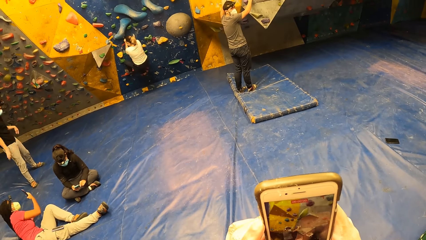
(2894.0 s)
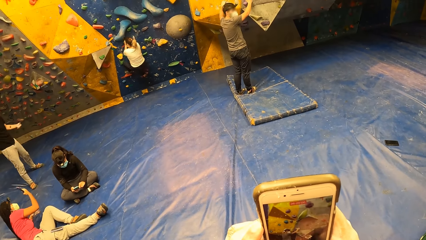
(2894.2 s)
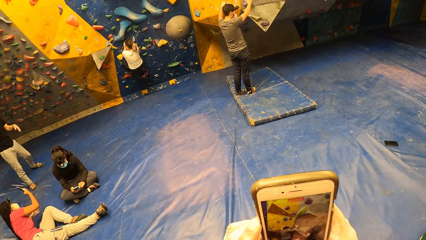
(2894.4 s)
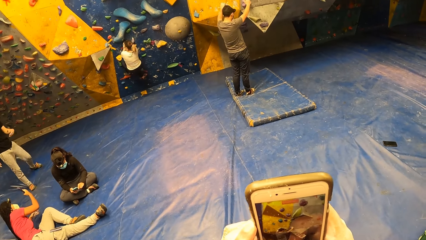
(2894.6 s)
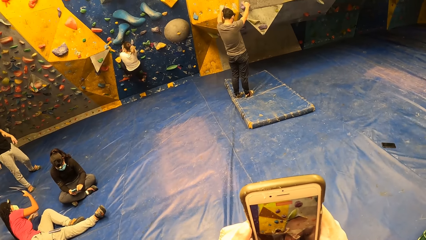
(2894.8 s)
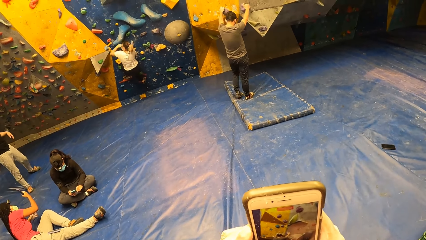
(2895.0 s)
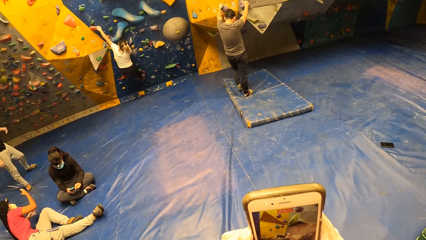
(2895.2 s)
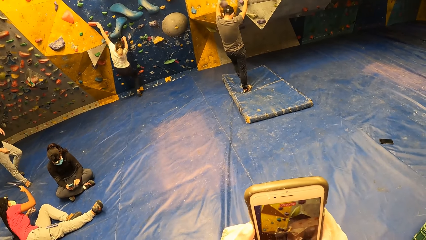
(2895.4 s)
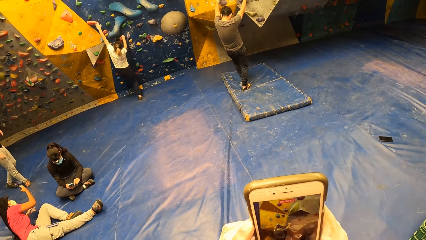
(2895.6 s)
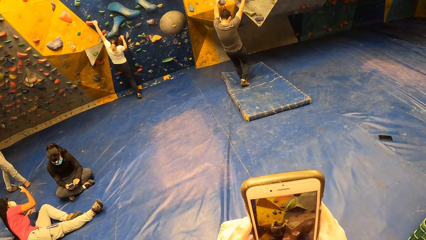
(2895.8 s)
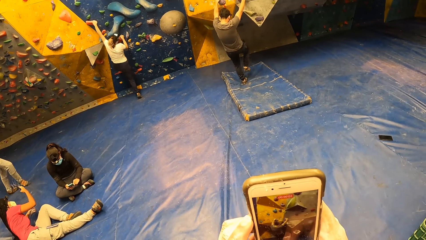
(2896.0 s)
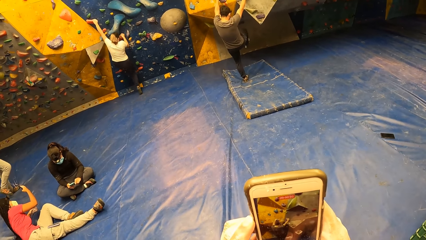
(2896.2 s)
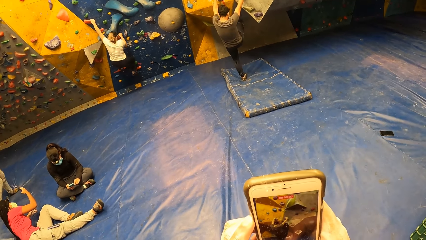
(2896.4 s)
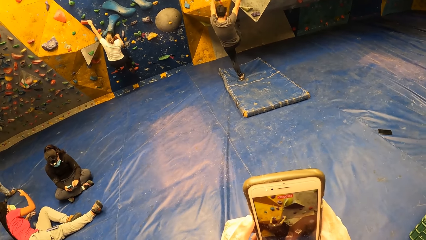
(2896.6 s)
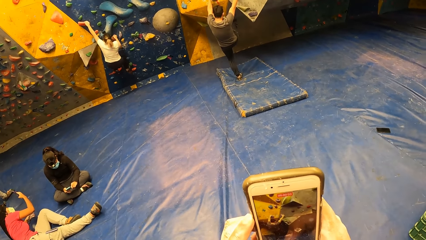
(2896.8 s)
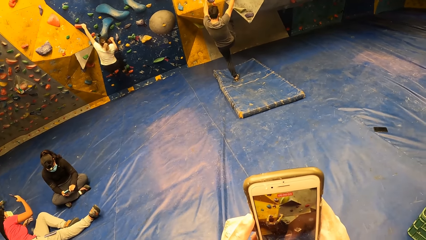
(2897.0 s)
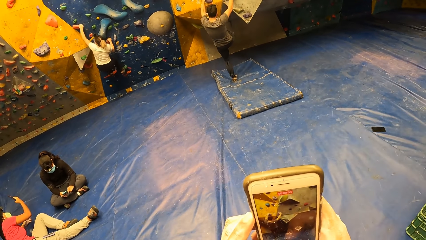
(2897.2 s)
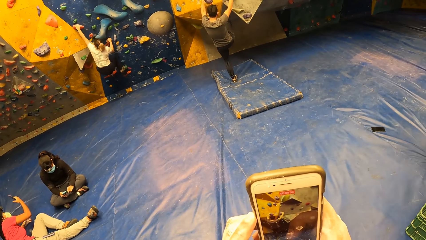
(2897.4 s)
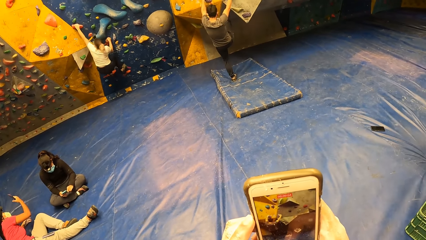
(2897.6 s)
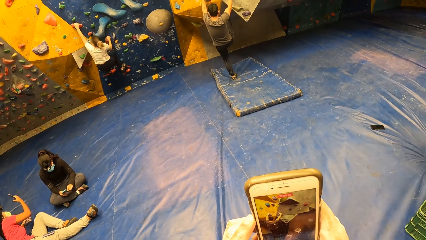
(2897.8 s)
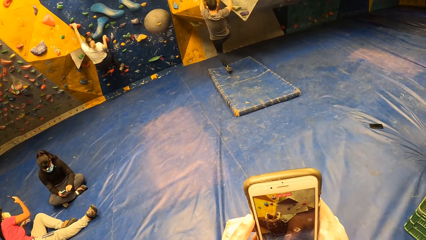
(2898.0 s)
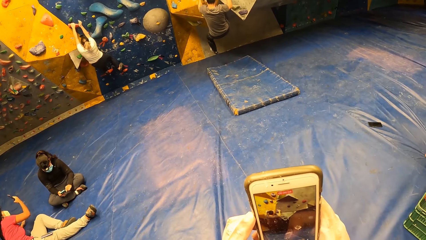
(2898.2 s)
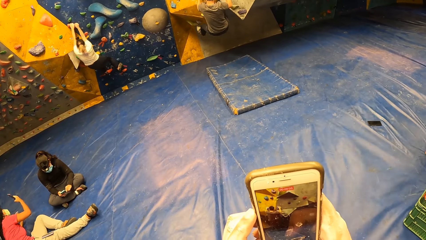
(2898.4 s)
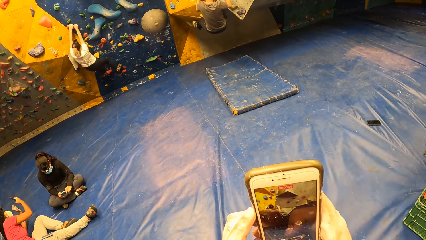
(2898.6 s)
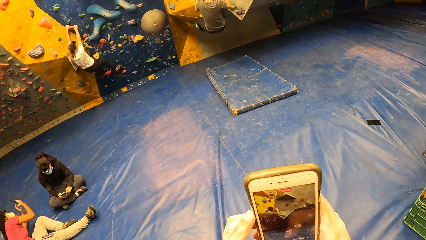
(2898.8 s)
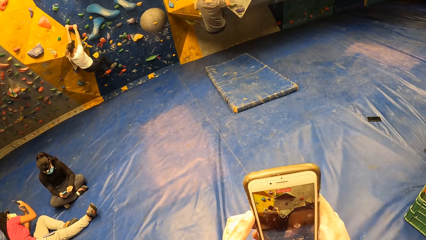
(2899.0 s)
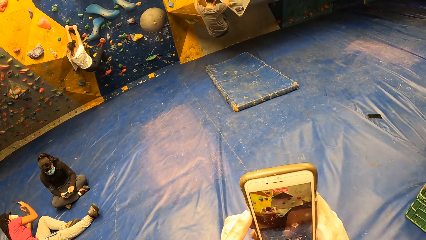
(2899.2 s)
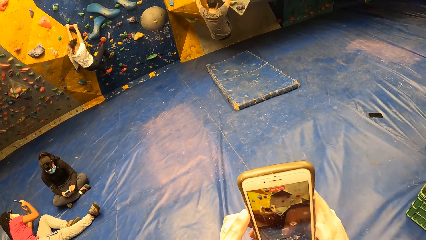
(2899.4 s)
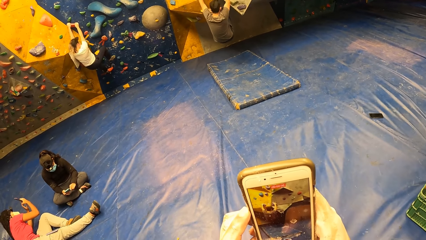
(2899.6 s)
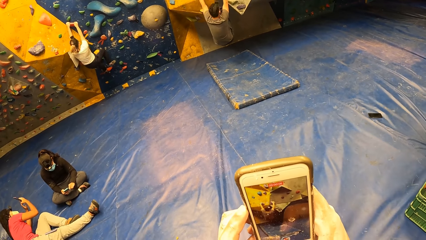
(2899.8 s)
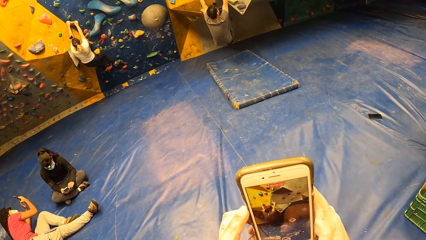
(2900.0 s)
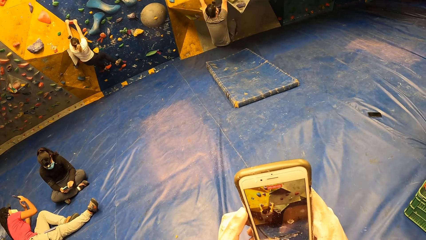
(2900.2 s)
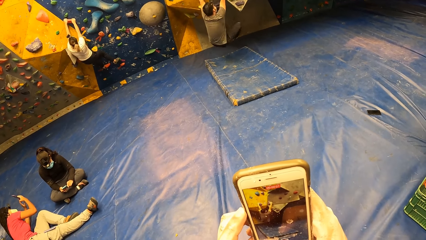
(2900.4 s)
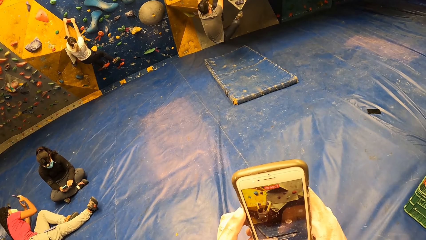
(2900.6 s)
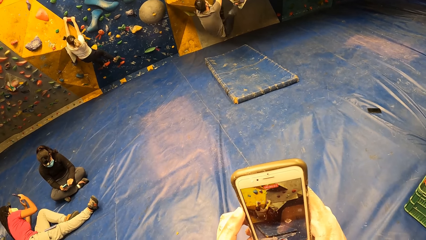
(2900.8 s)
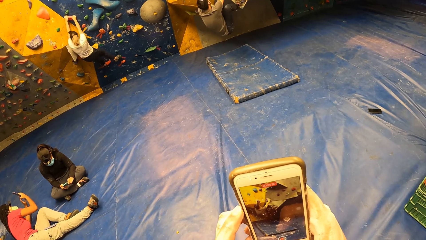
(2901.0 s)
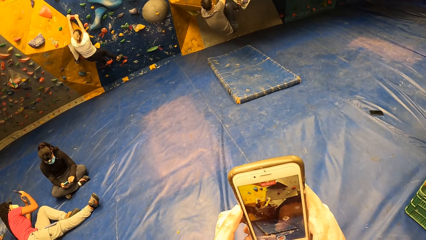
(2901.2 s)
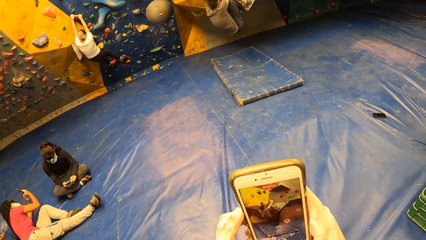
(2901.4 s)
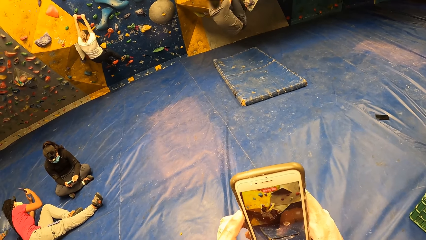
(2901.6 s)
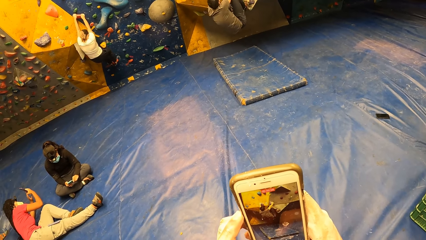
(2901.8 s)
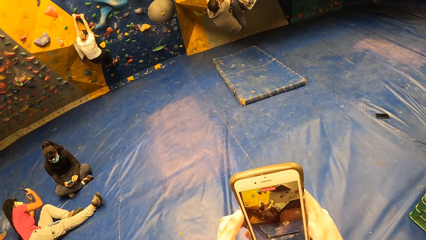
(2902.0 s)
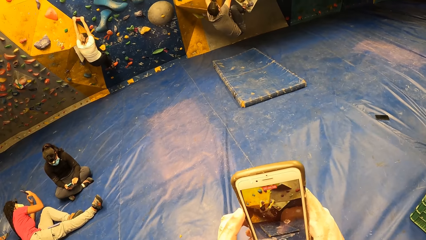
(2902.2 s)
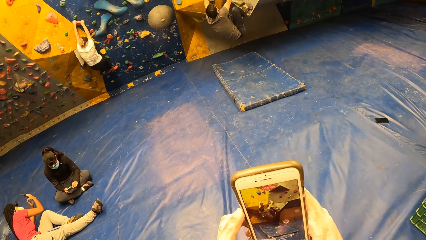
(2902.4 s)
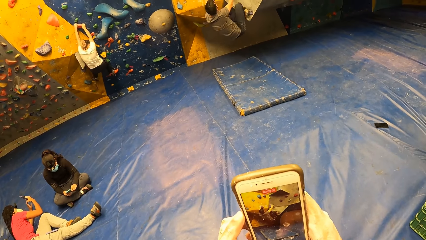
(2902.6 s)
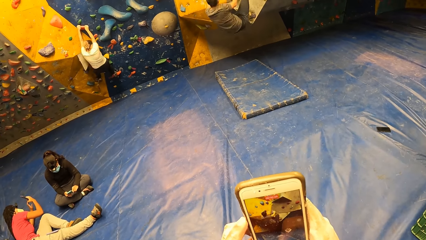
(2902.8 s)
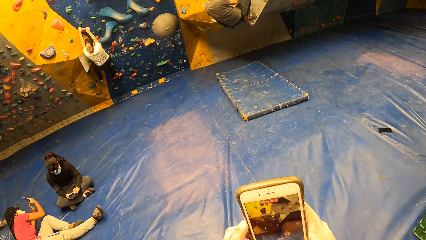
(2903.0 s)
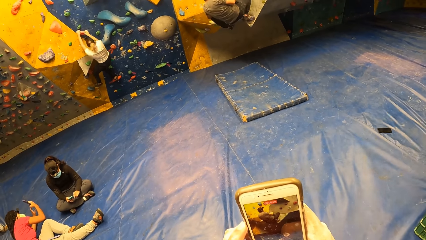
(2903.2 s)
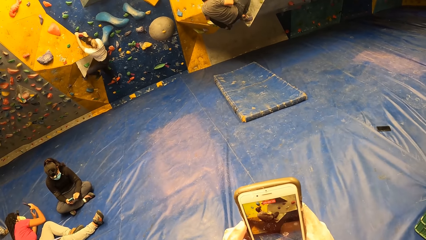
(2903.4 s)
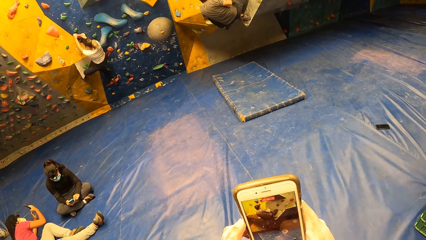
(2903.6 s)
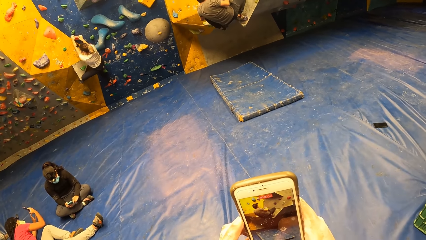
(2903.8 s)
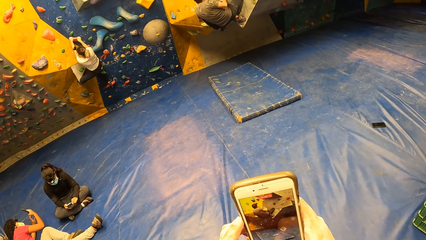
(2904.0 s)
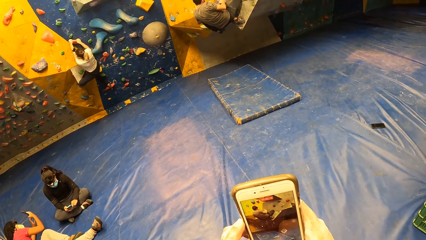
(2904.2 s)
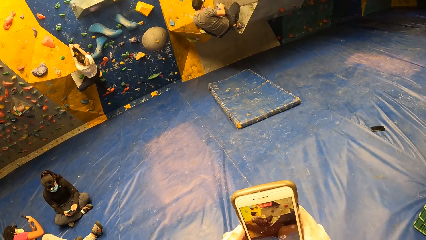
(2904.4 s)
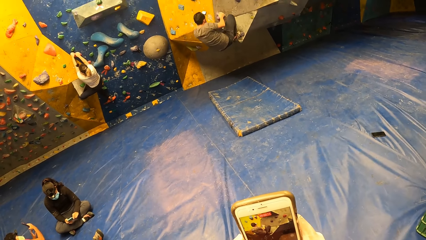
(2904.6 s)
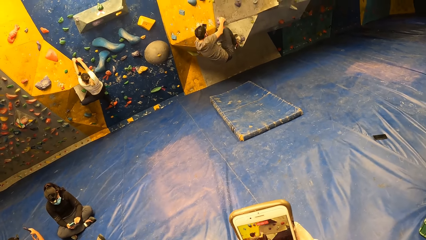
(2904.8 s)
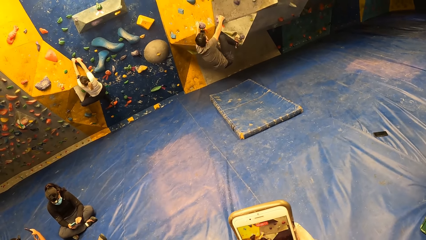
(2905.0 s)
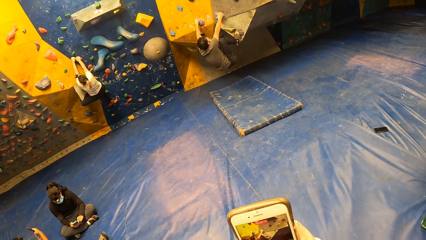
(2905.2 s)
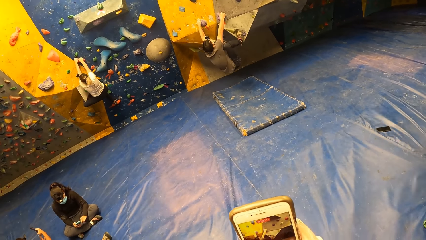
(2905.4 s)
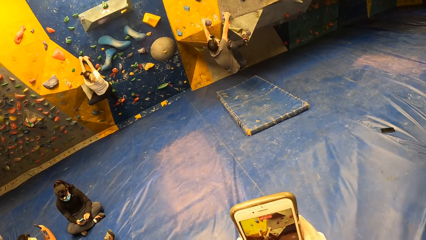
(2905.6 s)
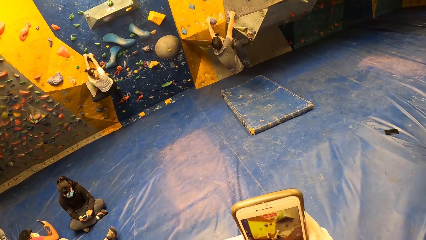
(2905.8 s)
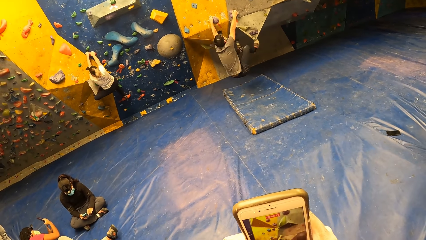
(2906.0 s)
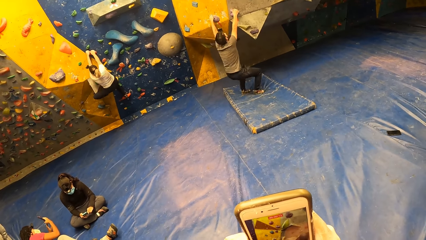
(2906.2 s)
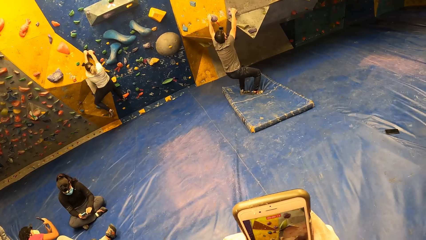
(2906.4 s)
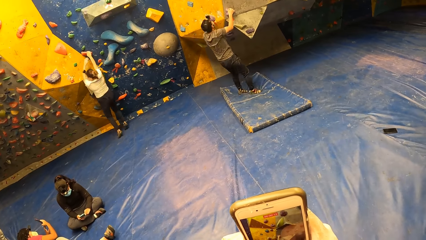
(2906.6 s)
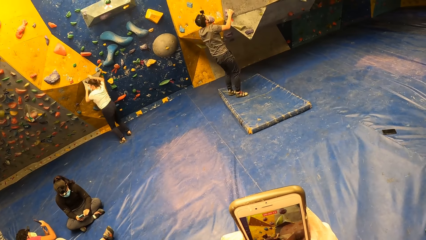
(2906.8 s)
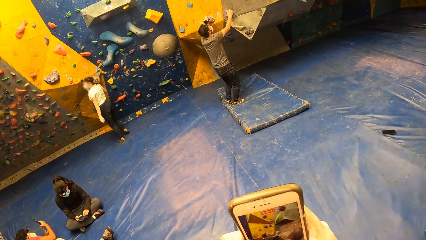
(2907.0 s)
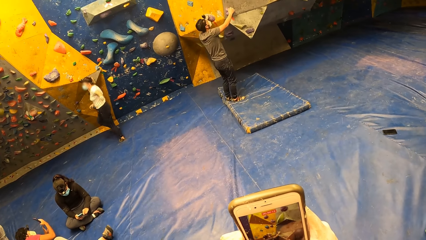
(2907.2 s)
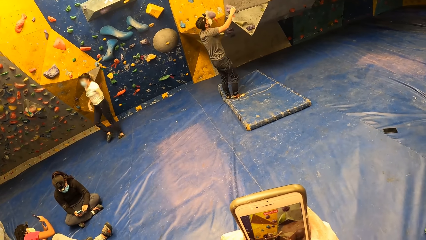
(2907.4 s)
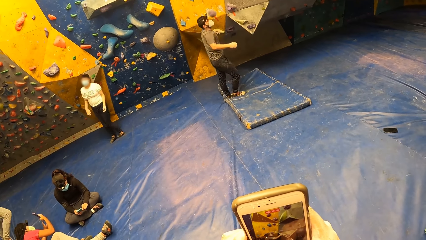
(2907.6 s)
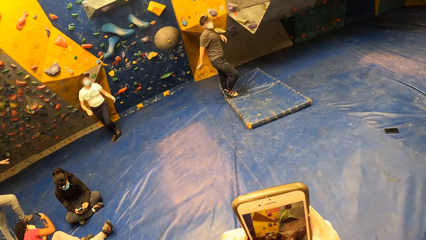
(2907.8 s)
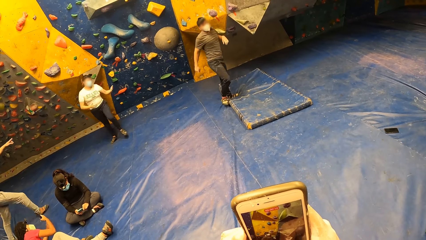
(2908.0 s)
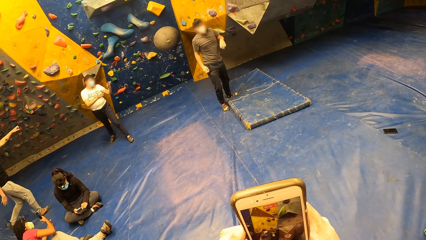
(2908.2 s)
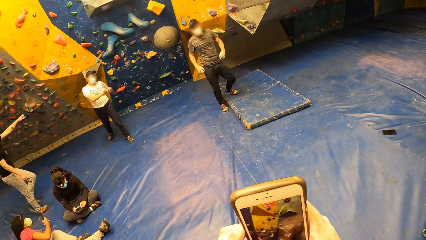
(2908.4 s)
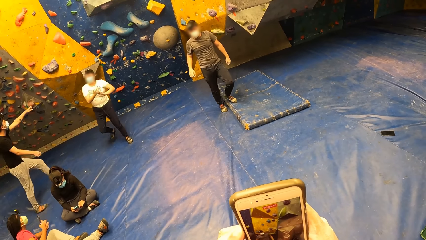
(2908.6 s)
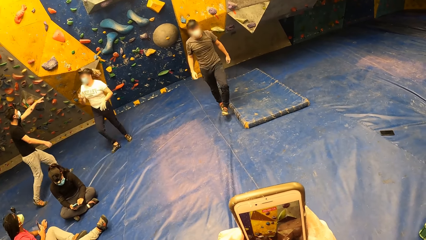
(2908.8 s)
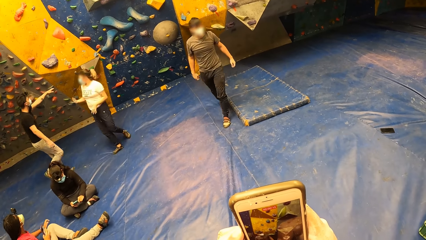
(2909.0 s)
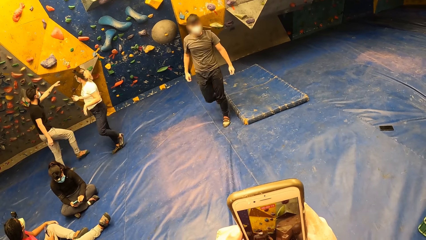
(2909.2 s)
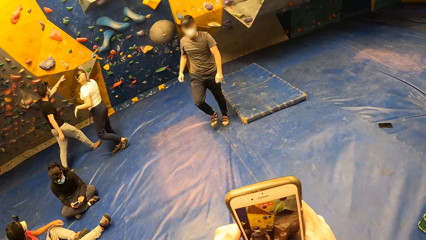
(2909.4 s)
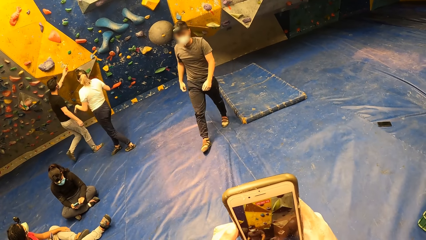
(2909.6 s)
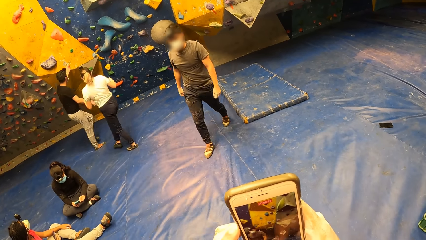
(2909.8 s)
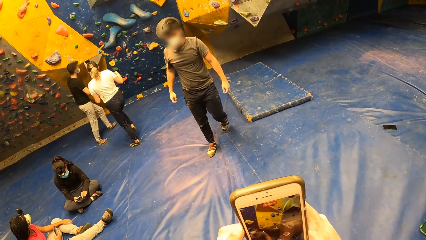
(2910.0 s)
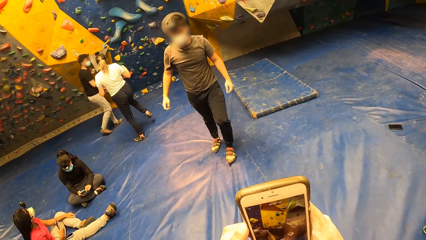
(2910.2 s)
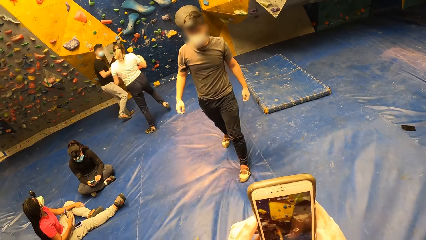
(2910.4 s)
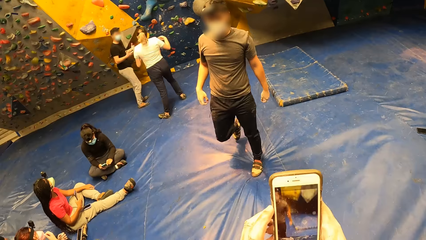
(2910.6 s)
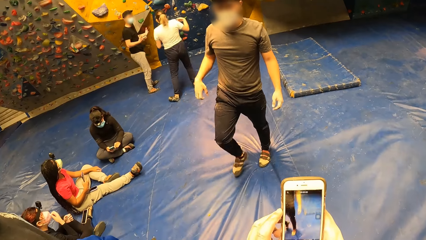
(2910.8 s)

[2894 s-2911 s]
A woman climbs the bouldering wall. A man climbs down the wall. Another man climbs the bouldering wall. The camera wearer takes pictures of a man. The second man lands on the bouldering mat with both hands on the climb holds on the bouldering wall. The woman jumps down from the bouldering wall. The first man and the woman move towards the camera wearer. The woman dusts both hands together. A third man interacts with the woman. The second man walks towards the camera wearer. Another man points on the wall.
